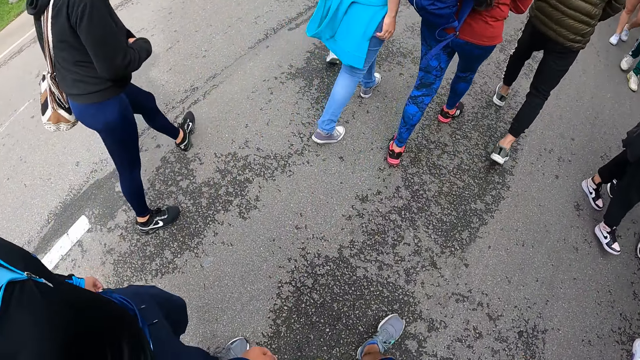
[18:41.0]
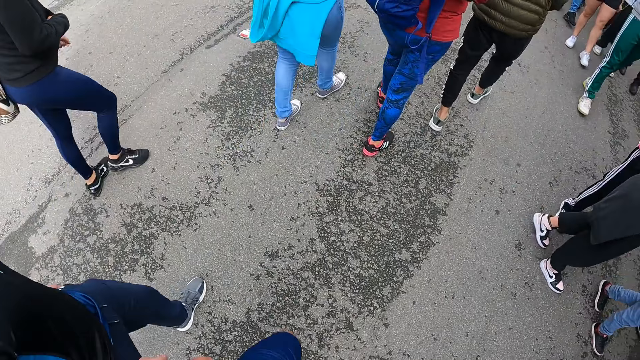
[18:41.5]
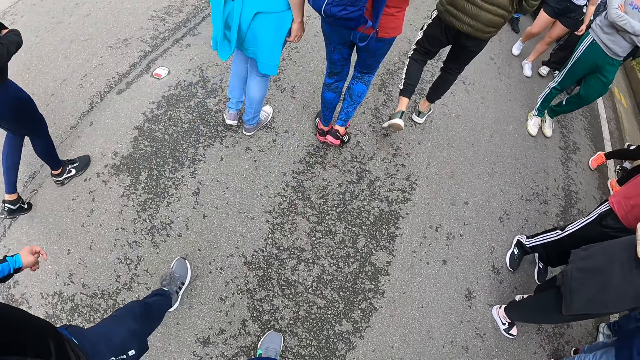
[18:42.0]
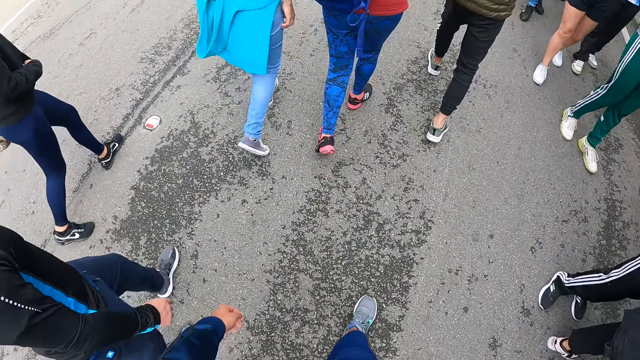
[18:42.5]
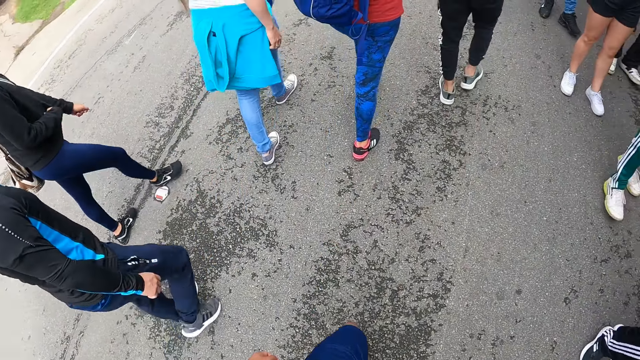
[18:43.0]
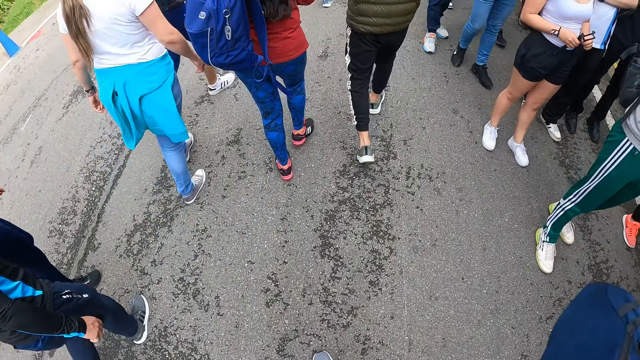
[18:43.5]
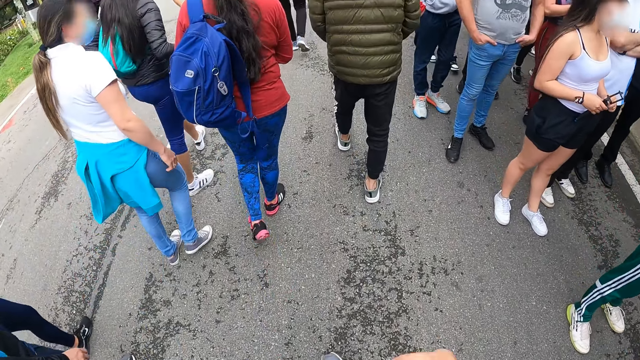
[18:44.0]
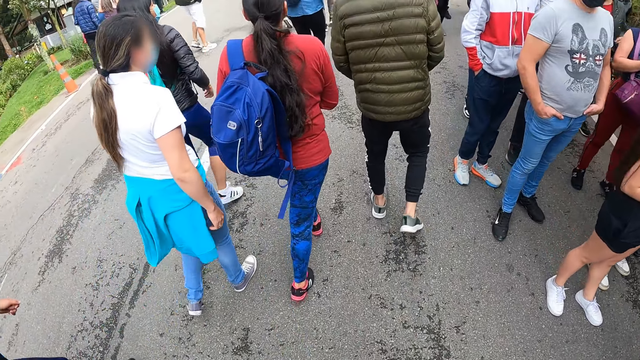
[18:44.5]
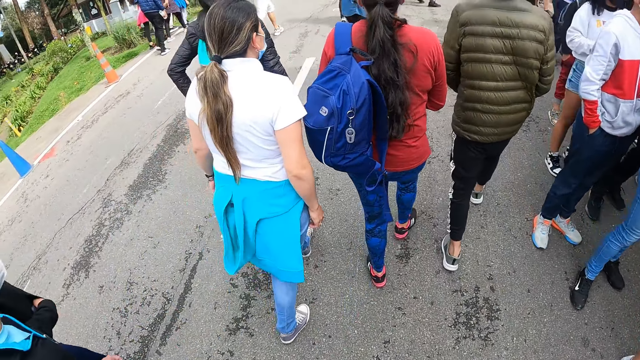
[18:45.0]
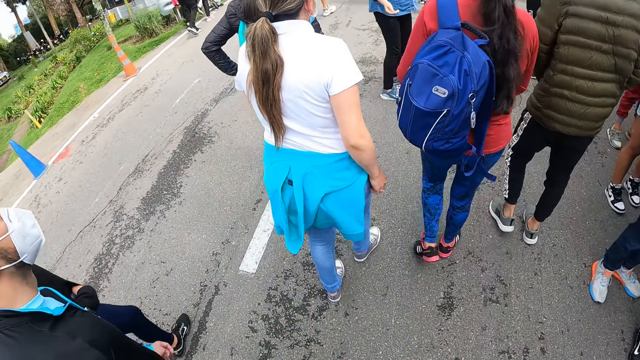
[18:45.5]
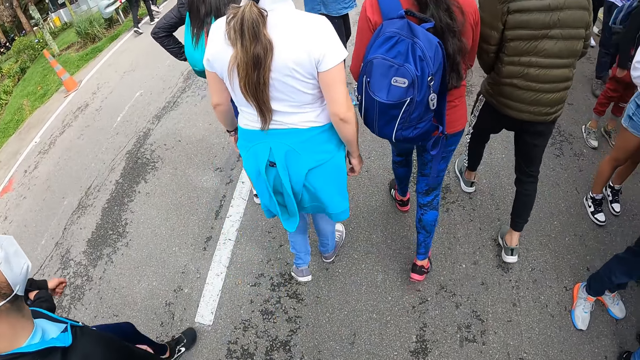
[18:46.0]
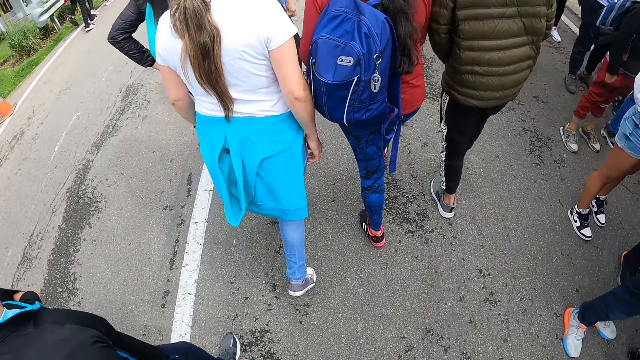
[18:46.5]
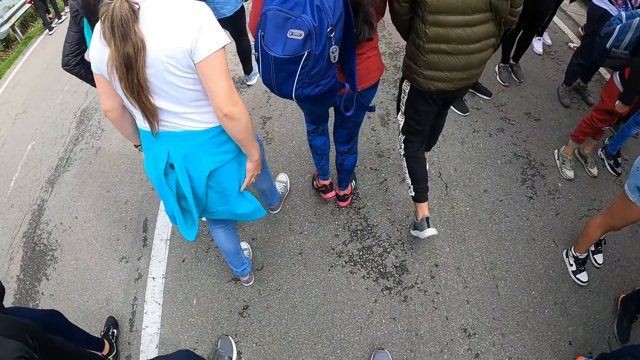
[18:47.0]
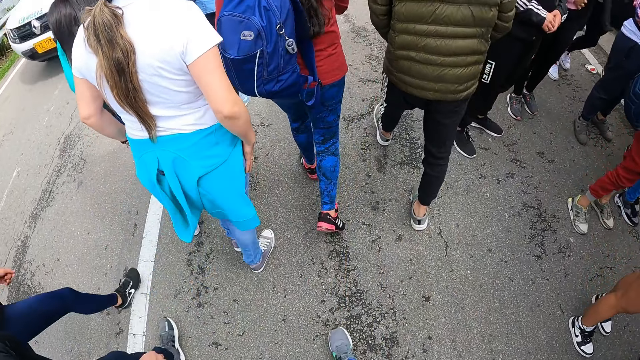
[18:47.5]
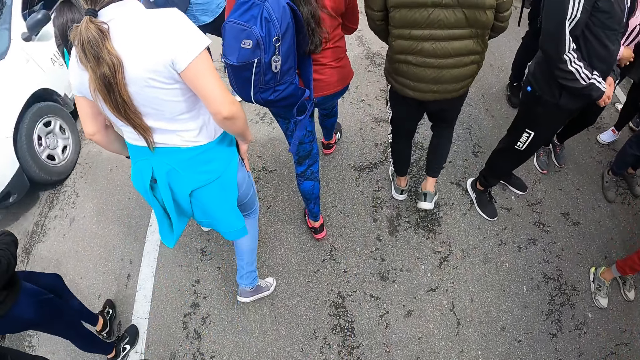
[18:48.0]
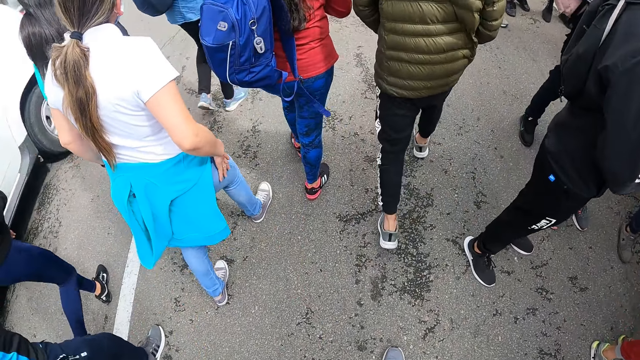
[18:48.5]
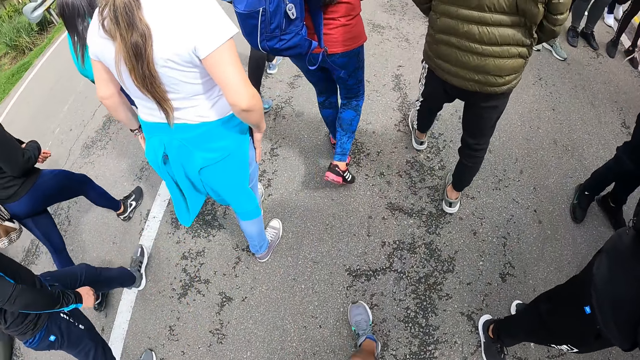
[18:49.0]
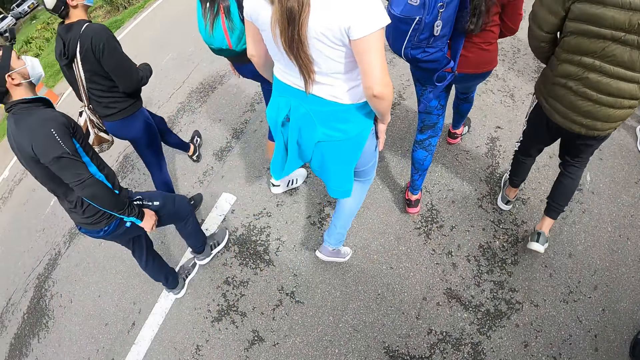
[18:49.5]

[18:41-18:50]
The camera wearer drops his right hand.

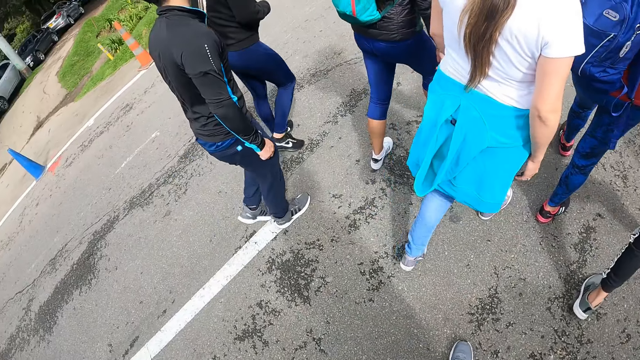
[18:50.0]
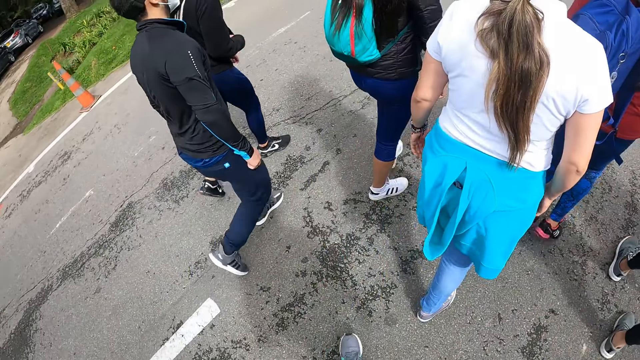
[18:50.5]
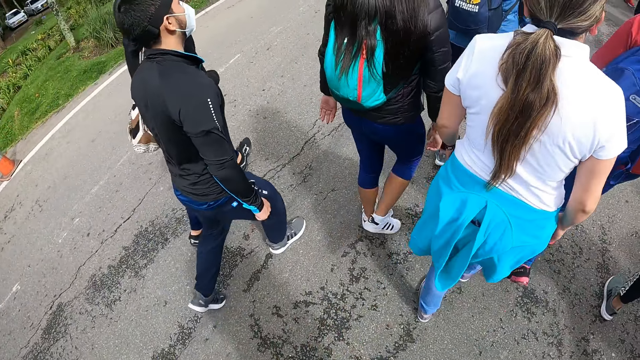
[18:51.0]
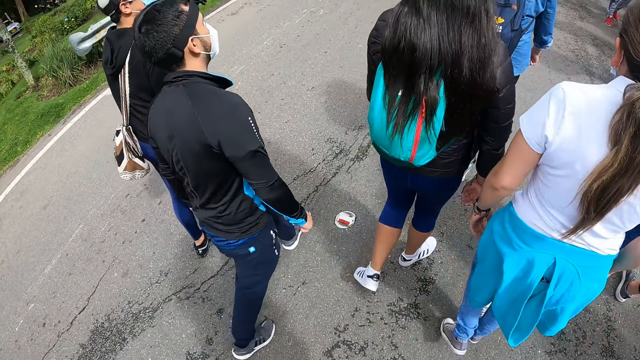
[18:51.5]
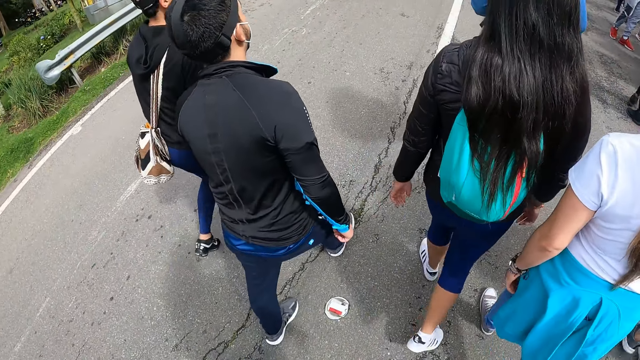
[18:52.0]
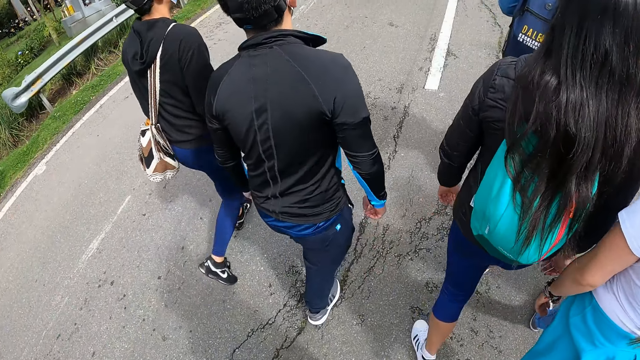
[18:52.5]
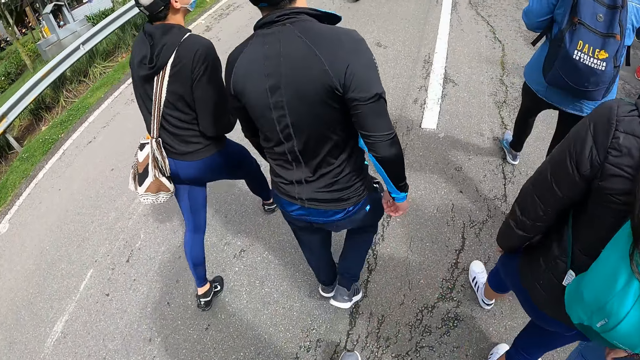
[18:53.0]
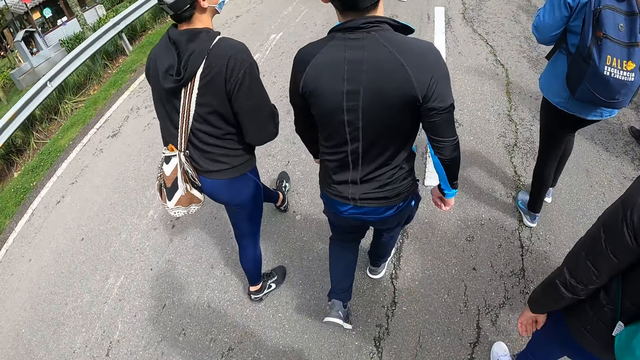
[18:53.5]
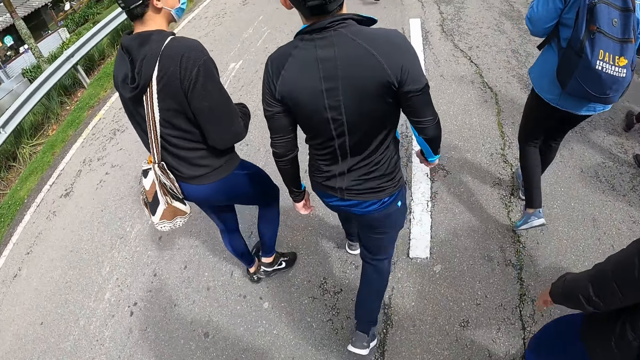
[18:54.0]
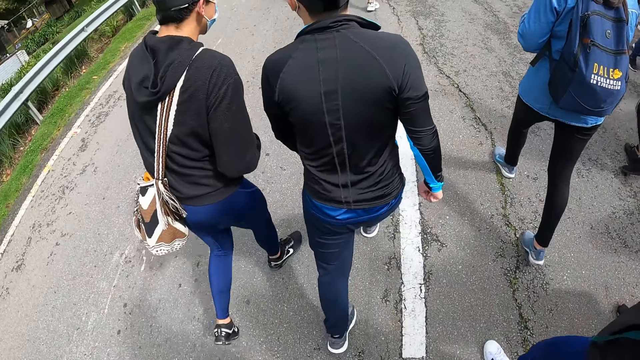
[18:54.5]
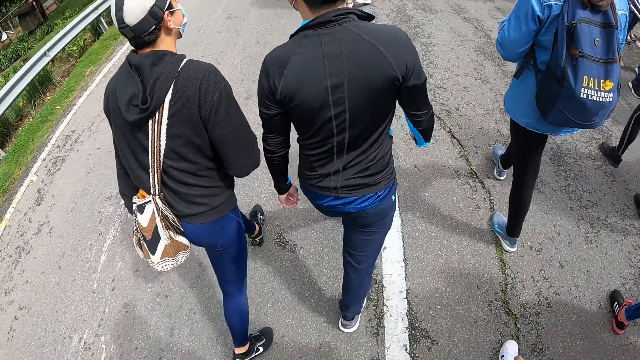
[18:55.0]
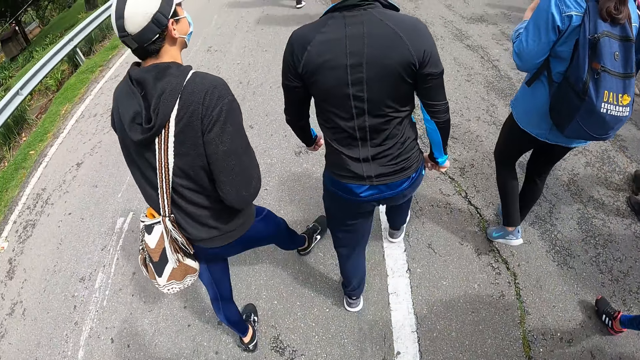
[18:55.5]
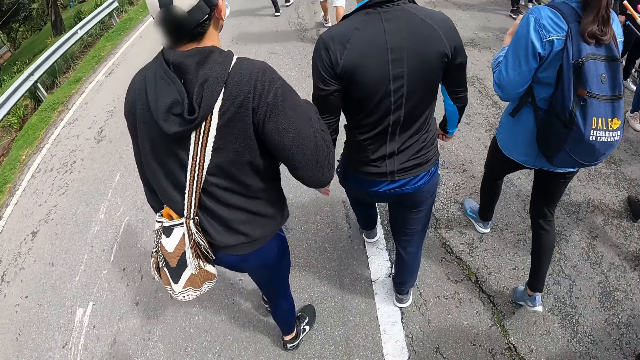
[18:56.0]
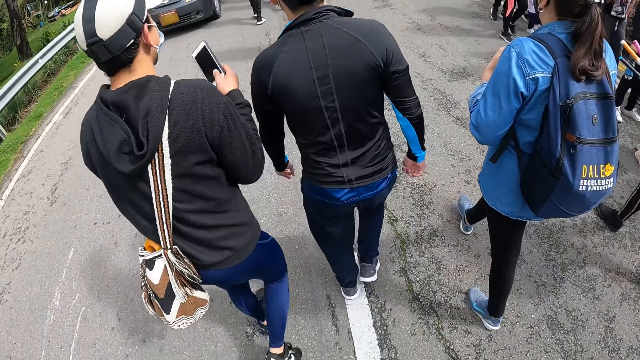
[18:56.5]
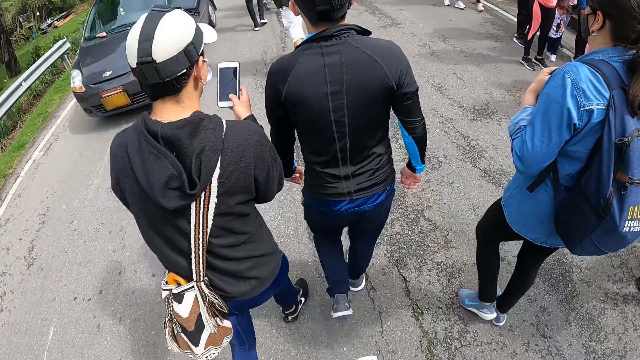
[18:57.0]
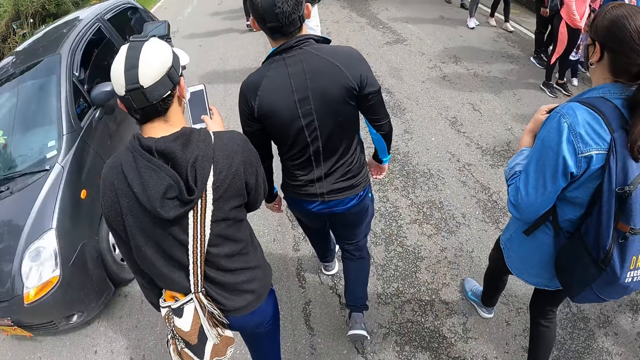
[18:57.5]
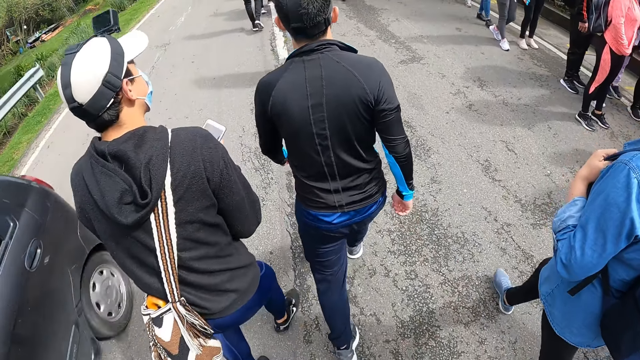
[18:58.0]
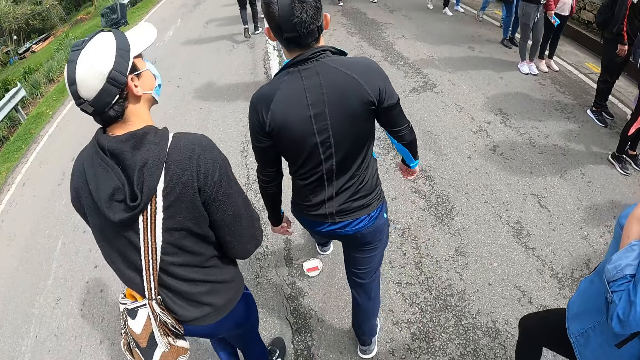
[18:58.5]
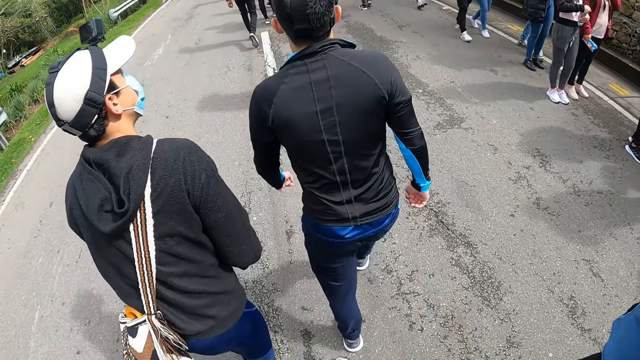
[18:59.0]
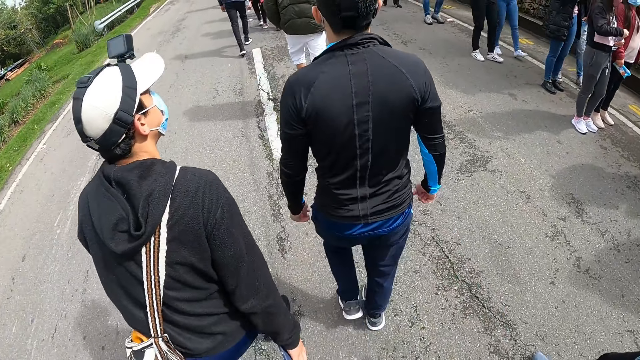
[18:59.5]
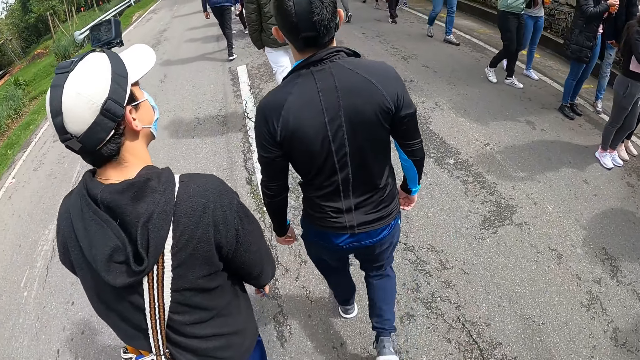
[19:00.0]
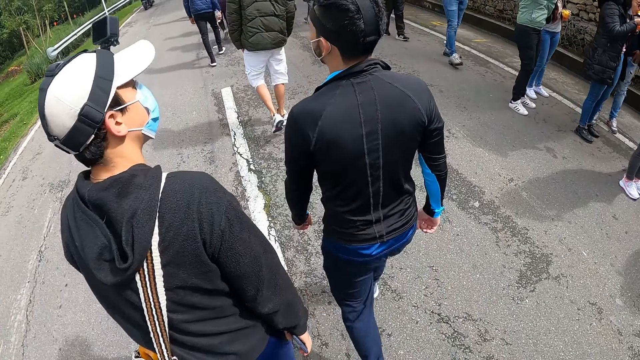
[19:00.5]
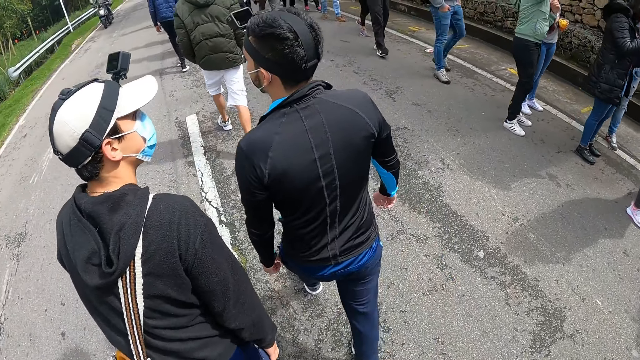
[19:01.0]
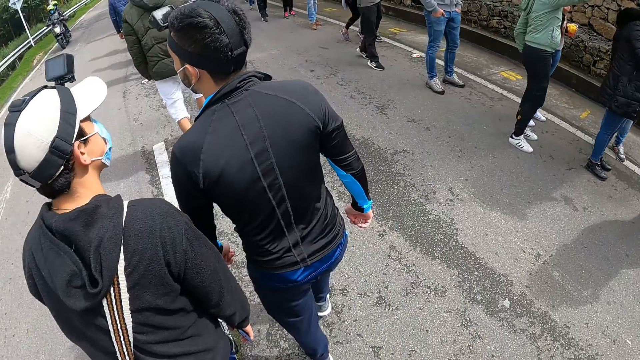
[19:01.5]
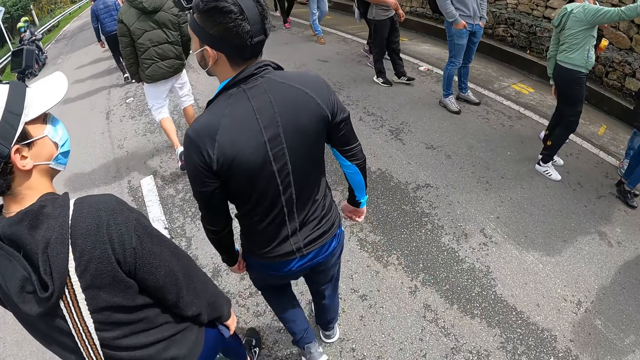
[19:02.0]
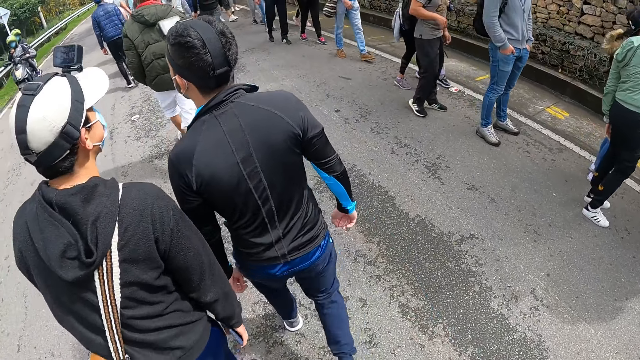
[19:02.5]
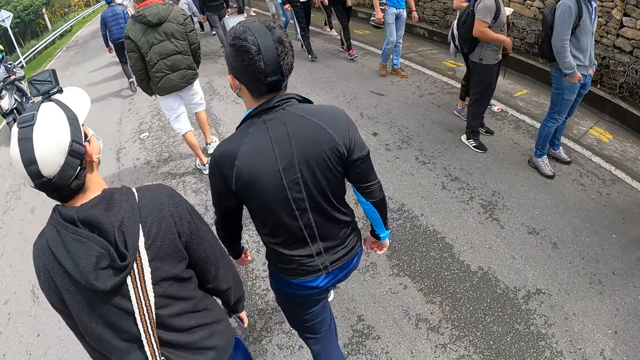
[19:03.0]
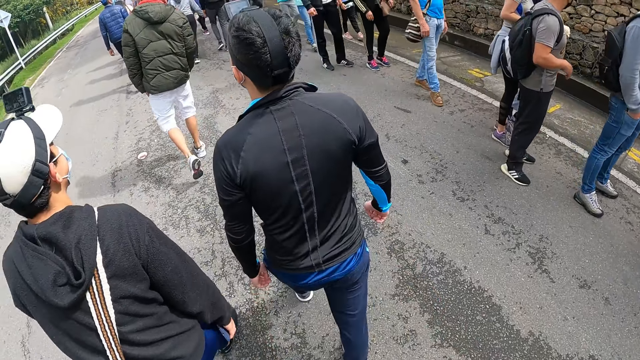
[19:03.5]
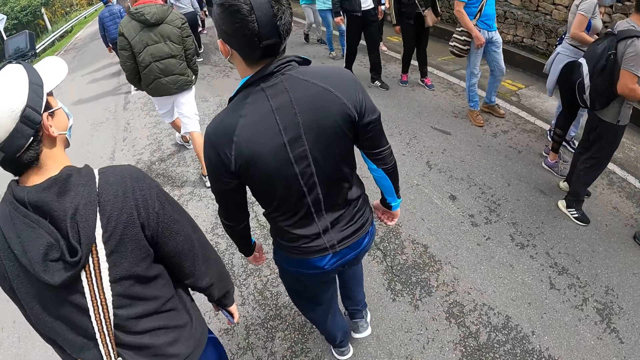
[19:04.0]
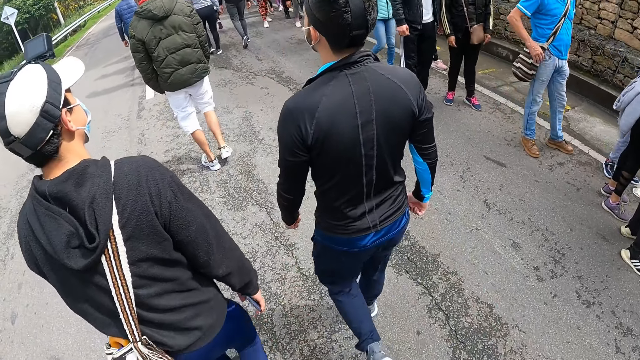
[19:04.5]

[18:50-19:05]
Another man walks in front of the camera wearer. The other man holds the phone with his right hand.
